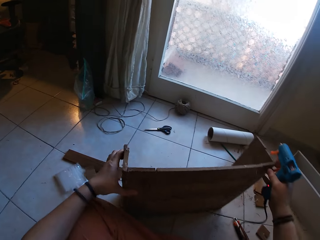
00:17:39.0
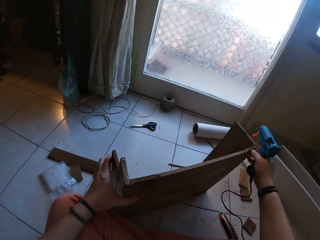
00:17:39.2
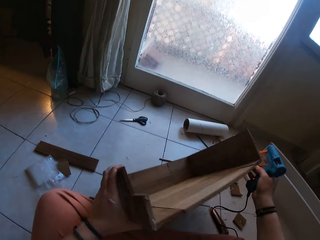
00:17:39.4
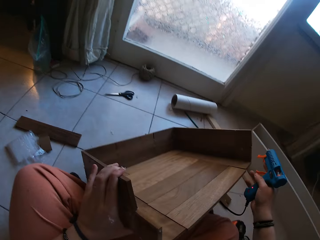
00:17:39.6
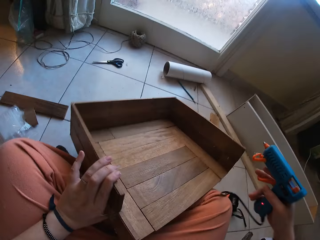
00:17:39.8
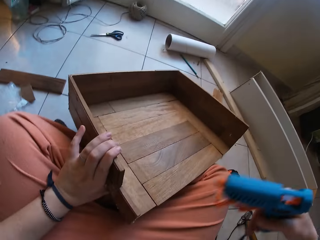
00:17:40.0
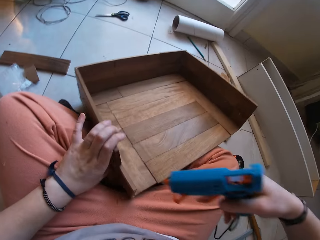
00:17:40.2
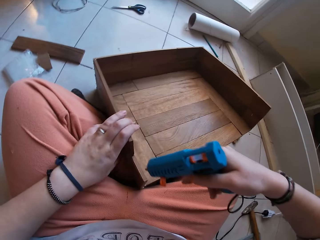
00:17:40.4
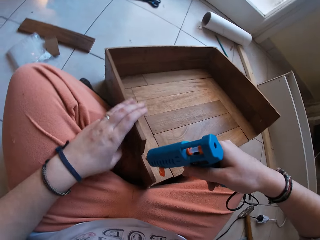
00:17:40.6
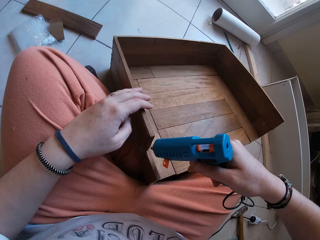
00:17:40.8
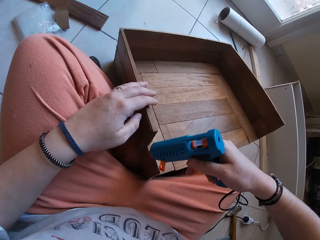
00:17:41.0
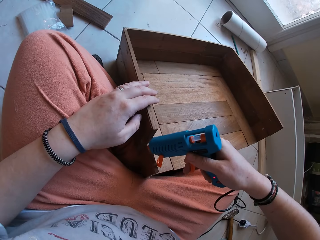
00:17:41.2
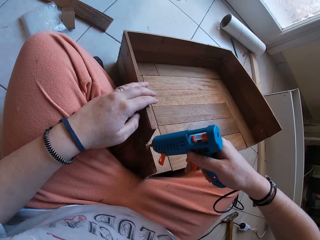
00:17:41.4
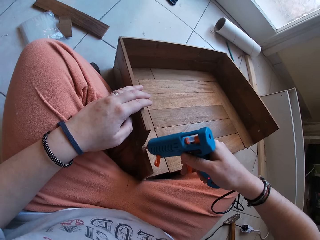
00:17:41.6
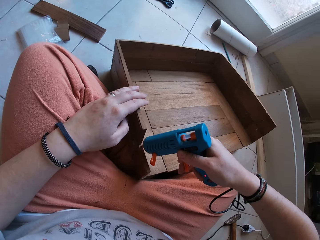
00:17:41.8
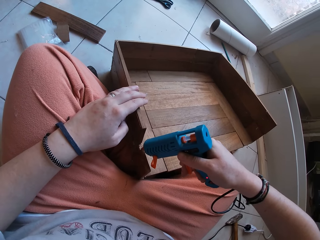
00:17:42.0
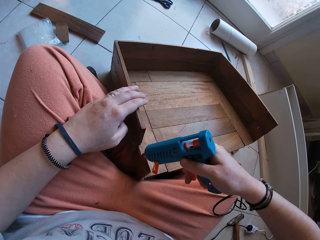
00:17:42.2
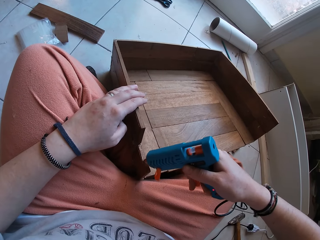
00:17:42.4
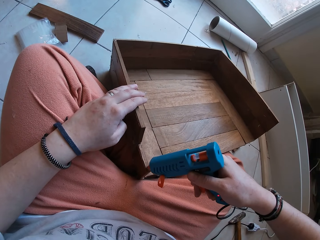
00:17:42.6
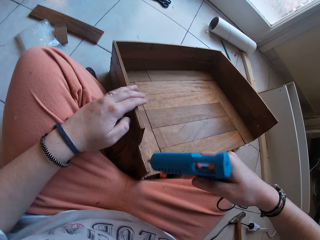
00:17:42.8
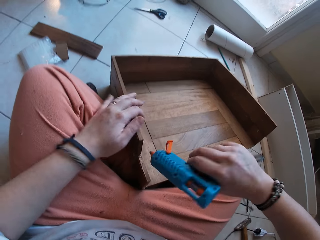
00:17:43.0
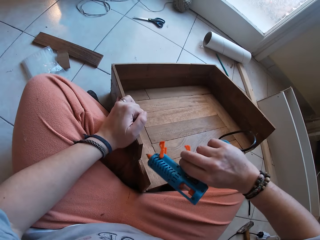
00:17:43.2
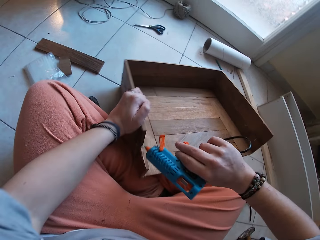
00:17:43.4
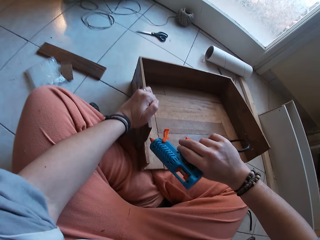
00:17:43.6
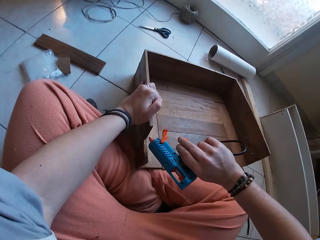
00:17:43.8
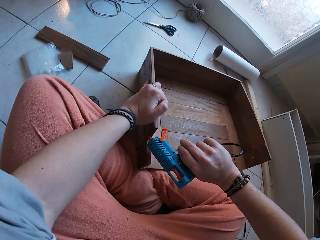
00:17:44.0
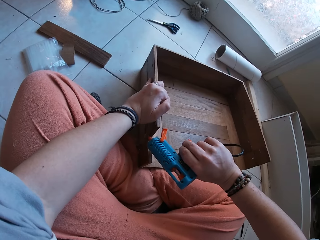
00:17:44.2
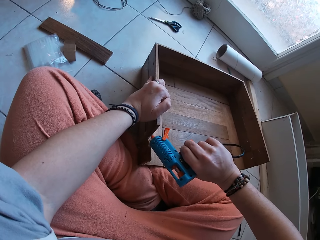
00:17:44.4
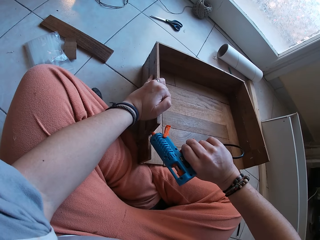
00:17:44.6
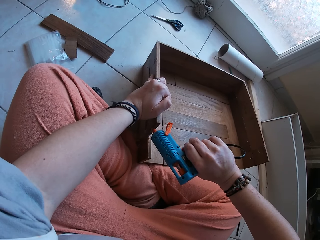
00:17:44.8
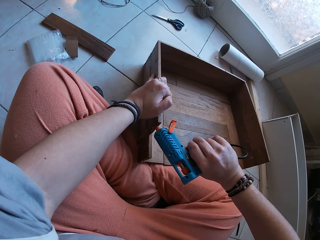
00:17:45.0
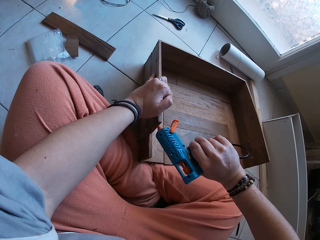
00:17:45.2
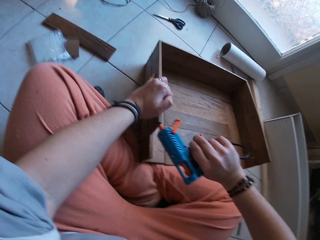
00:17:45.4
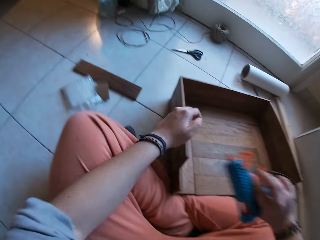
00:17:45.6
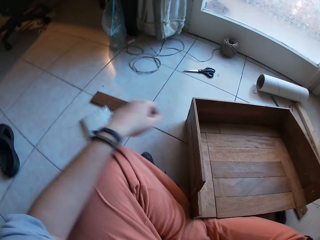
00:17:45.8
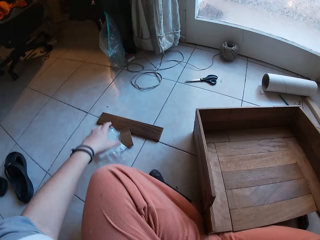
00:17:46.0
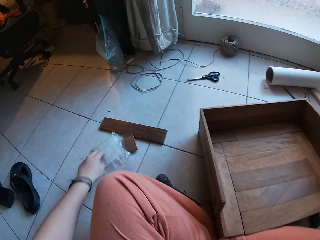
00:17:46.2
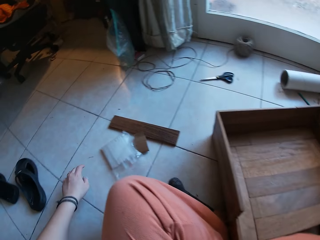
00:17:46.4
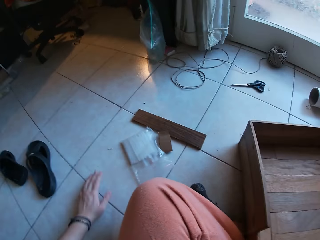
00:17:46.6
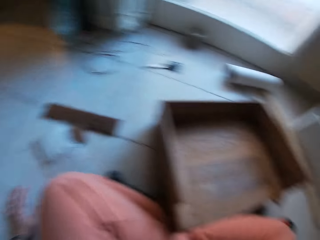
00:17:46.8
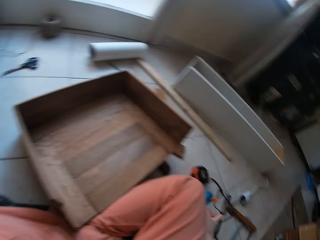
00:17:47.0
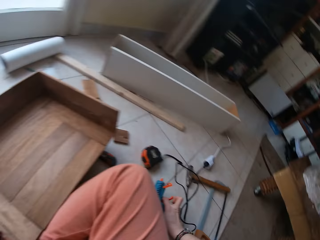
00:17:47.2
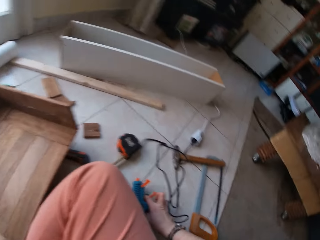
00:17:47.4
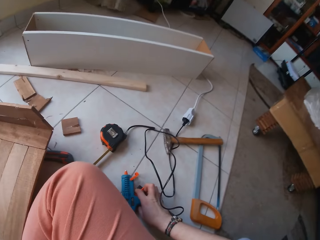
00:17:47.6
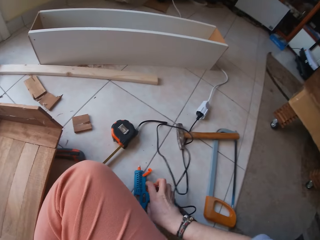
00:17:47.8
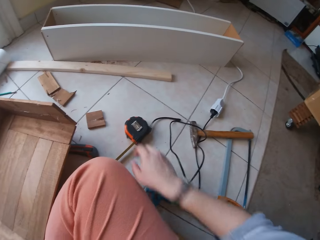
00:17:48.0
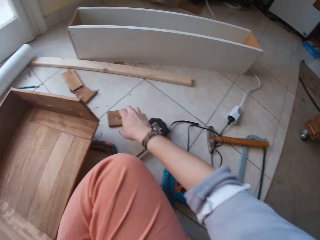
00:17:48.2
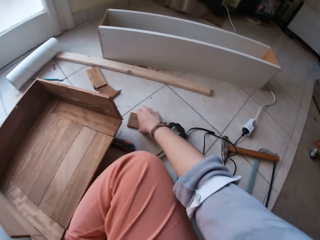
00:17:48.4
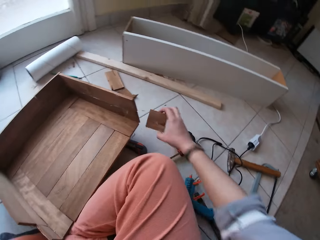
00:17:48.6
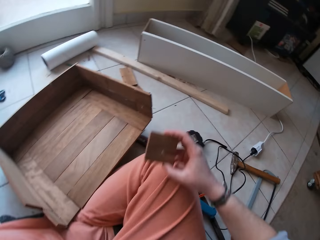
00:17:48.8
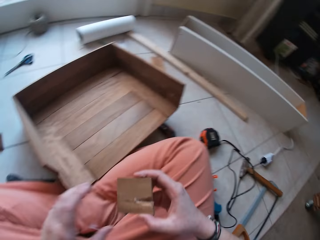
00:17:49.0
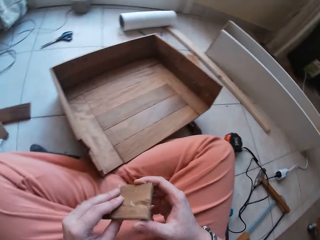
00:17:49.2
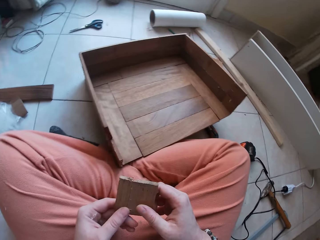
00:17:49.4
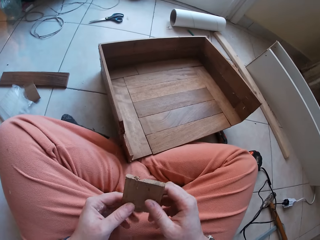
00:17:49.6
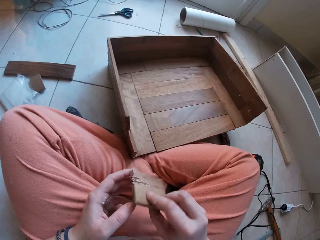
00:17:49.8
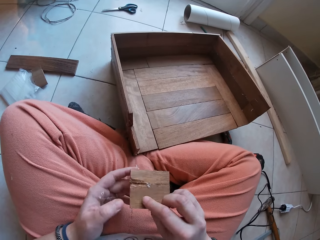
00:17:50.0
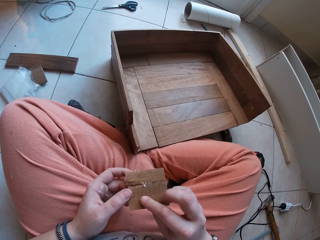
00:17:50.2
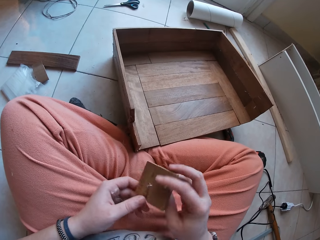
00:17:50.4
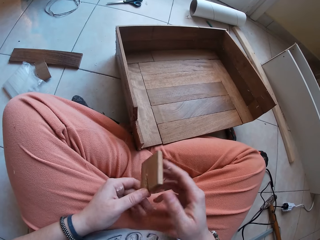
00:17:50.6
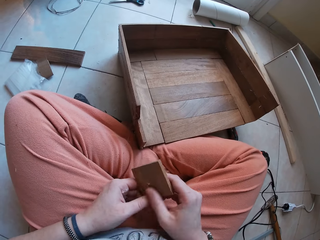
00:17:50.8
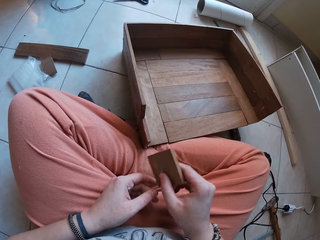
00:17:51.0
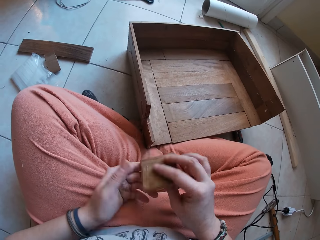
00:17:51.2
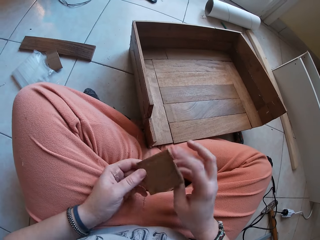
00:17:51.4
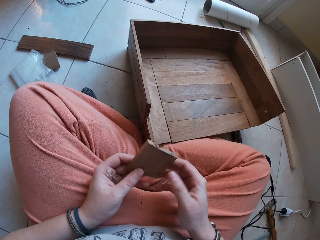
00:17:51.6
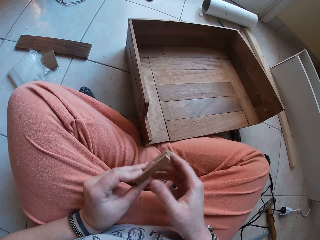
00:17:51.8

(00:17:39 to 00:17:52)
The camera wearer puts glue on the box on the floor with the glue gun in his right hand. He drops the glue gun on the floor with his right hand. He picks up a piece of wood from the floor with his right hand. He inspects the piece of wood with both hands.

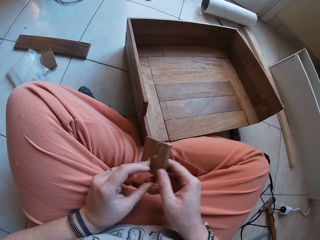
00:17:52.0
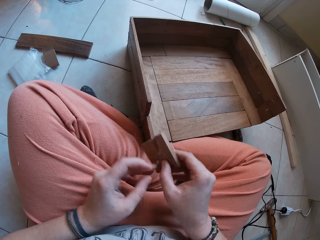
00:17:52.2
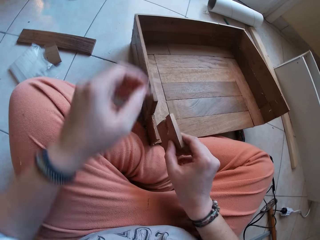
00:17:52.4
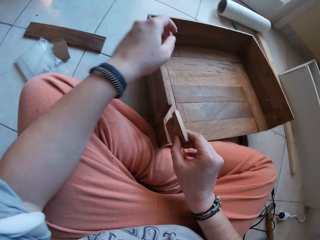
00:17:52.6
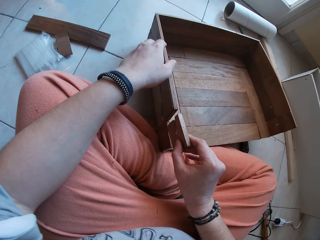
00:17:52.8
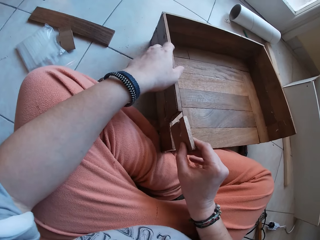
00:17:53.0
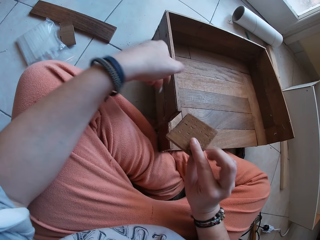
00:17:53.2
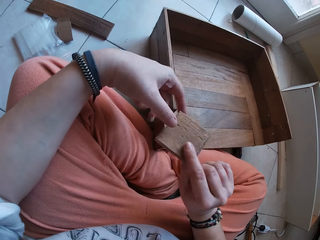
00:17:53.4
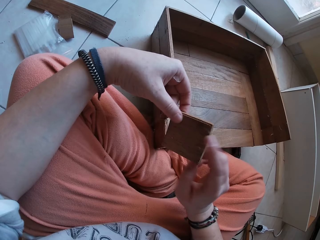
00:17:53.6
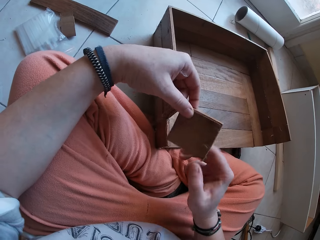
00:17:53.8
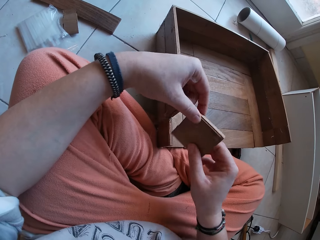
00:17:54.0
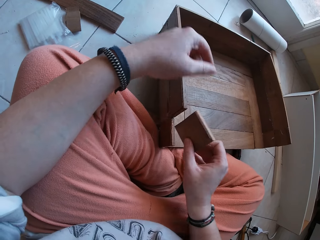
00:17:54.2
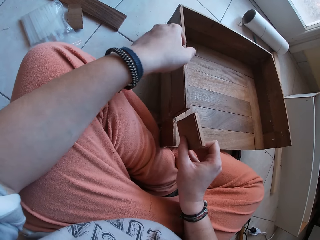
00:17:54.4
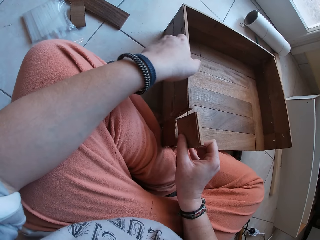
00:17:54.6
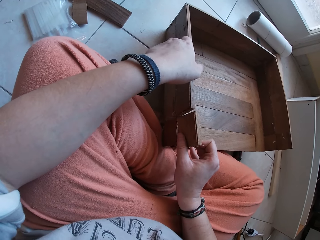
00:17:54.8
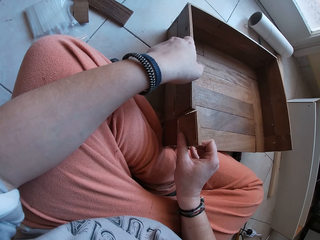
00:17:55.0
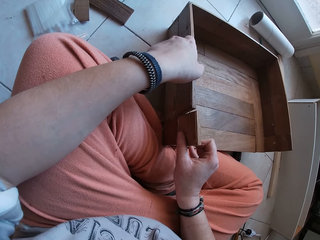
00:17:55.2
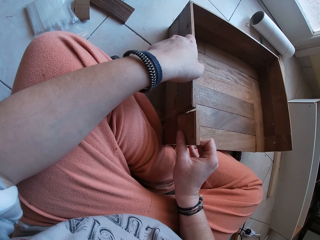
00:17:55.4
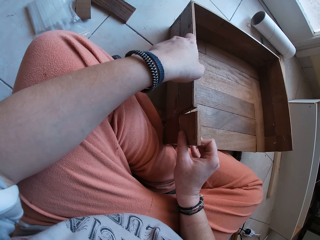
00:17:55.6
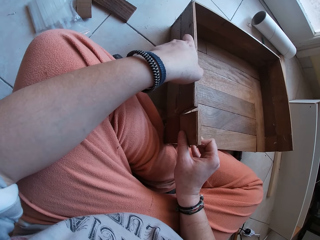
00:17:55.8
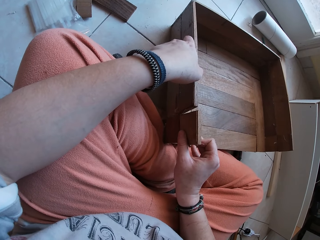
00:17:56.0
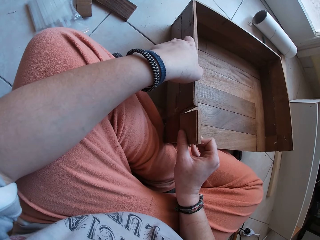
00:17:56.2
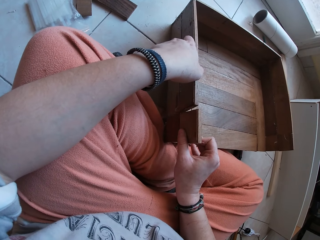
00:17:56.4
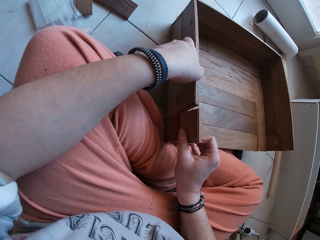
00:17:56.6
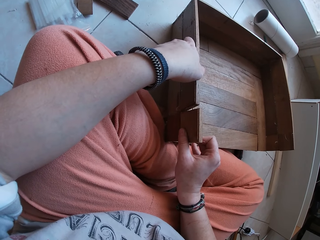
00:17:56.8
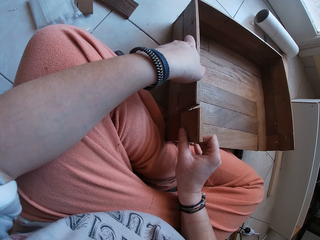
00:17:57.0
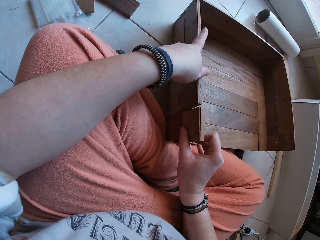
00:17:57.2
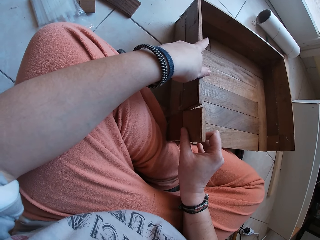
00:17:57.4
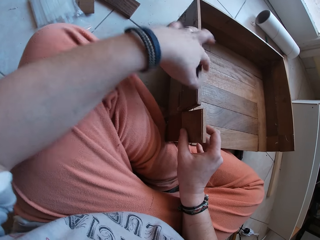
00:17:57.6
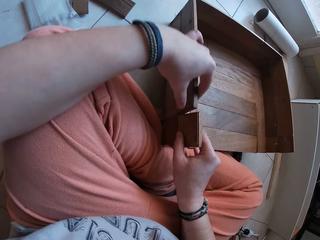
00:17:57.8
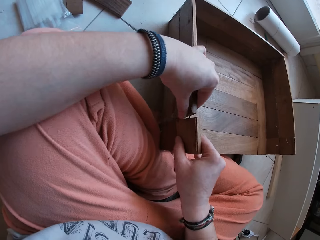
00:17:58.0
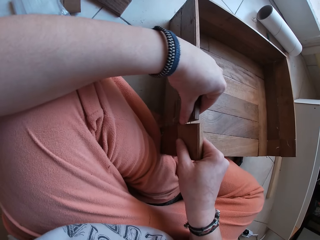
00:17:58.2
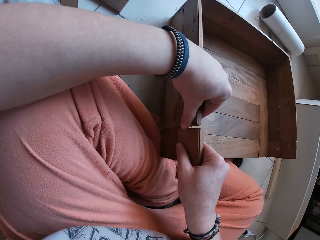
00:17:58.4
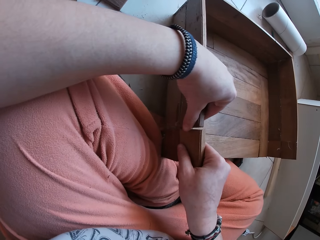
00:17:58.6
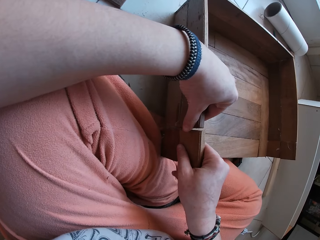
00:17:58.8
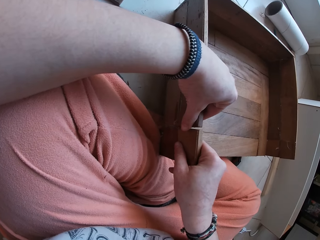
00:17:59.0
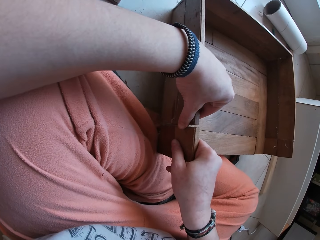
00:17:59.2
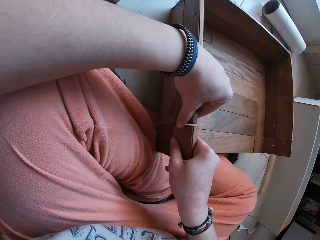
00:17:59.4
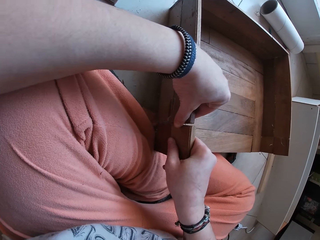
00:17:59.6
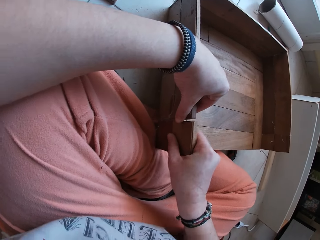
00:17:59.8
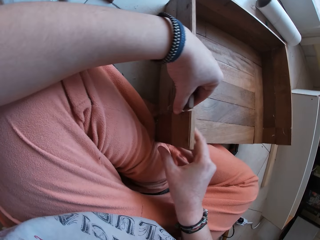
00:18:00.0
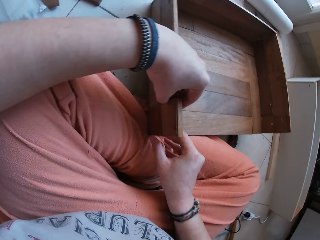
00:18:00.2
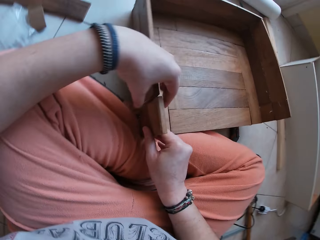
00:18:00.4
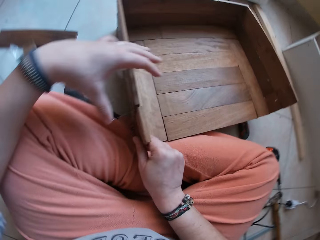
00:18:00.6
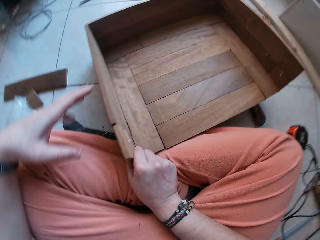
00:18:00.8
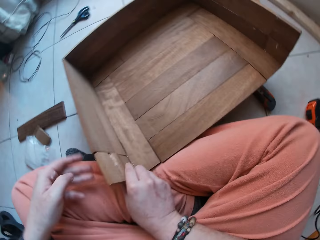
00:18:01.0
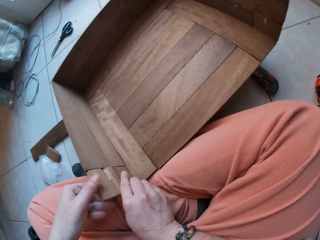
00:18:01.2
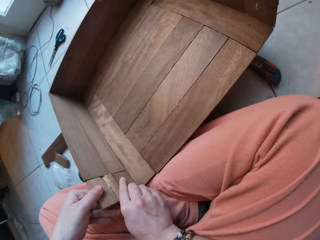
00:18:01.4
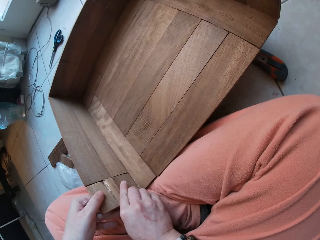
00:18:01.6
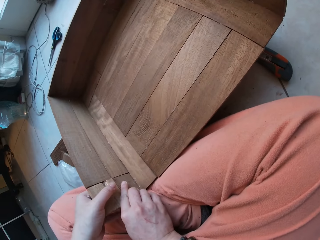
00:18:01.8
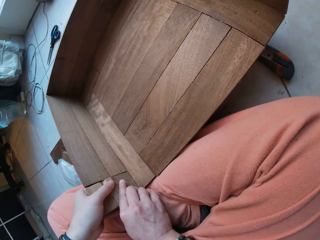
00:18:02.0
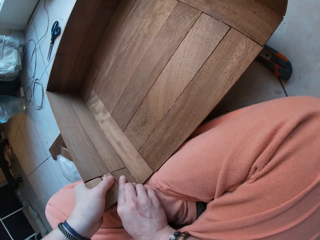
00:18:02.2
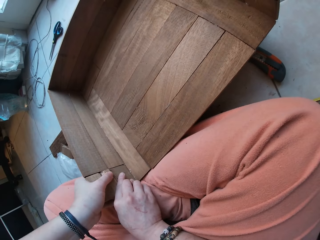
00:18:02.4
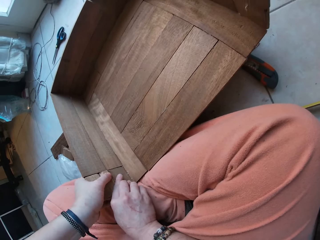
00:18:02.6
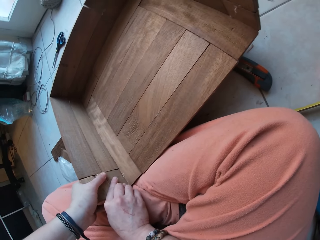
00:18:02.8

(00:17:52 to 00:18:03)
The camera wearer fixes the wood to the furniture. They touch the piece of wood with their left hand. They put the piece of wood on the glued part of the box on the floor with their right hand. They press down the piece of wood on the box on the floor with both hands.
